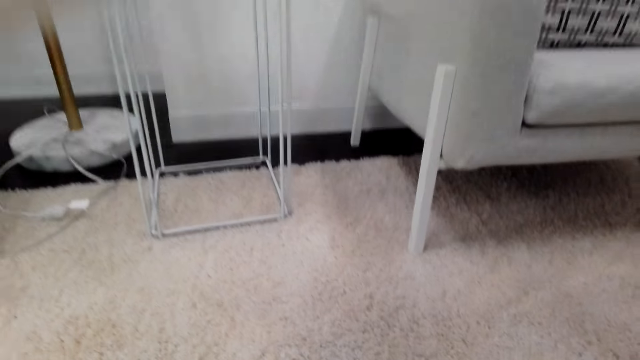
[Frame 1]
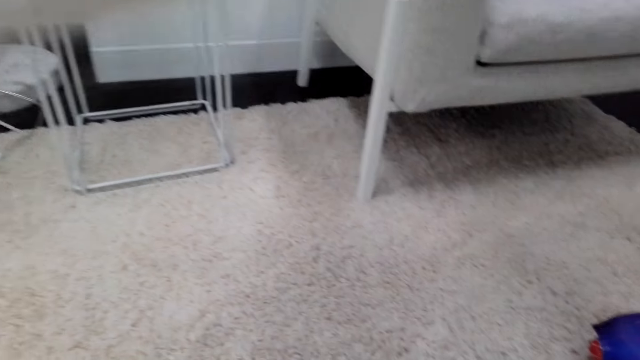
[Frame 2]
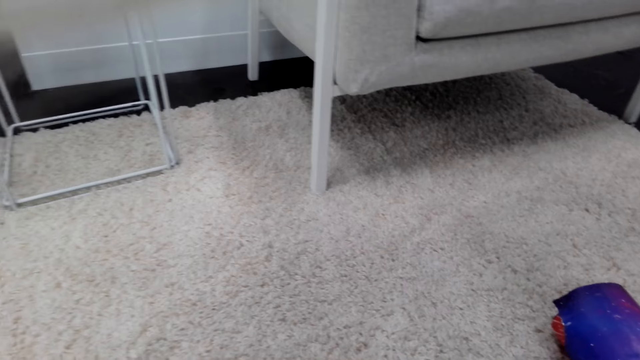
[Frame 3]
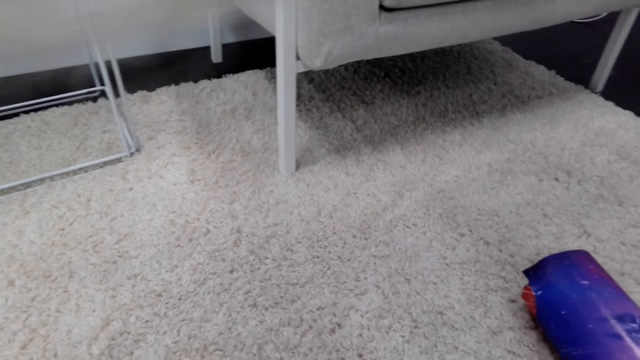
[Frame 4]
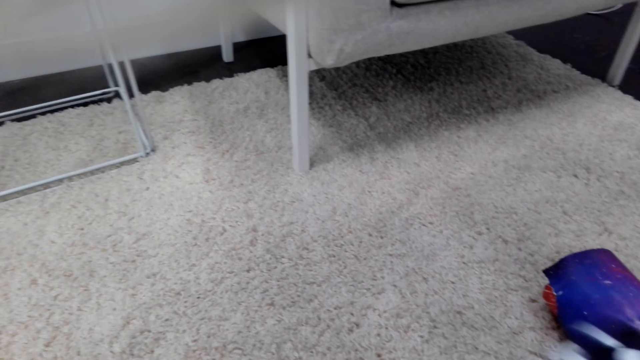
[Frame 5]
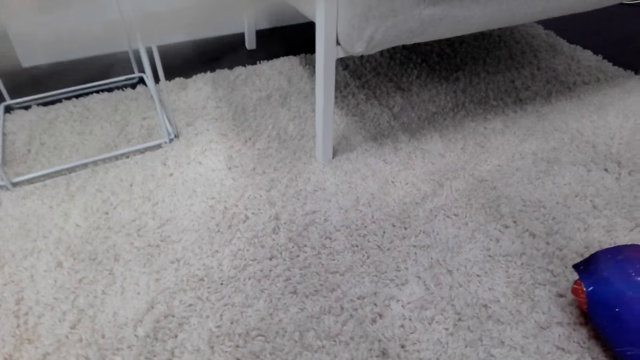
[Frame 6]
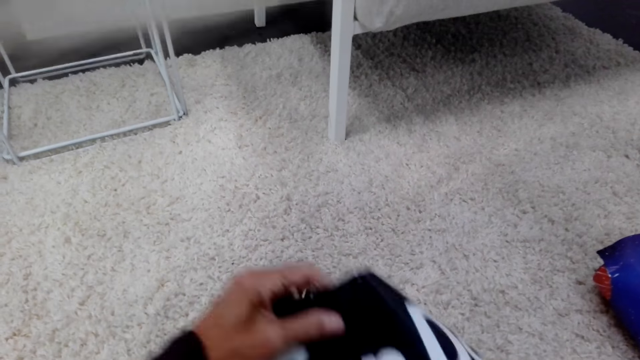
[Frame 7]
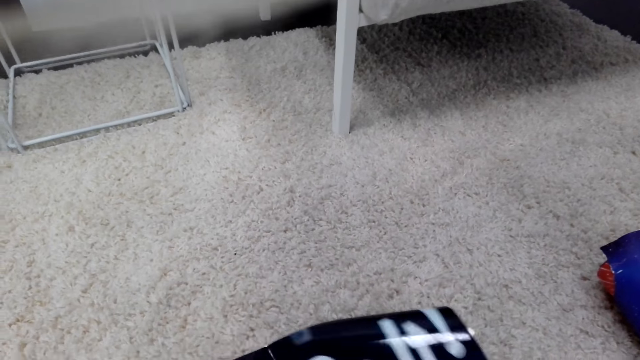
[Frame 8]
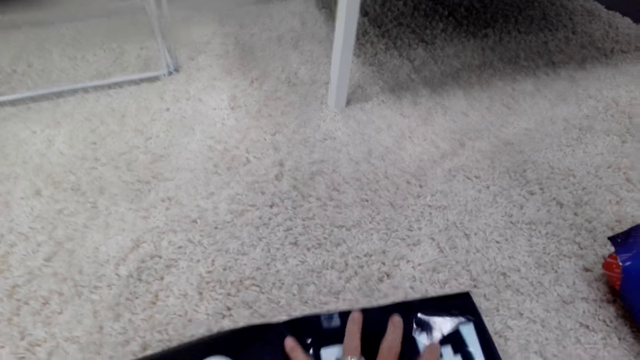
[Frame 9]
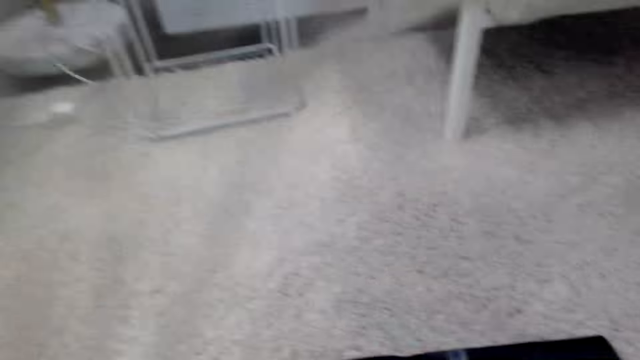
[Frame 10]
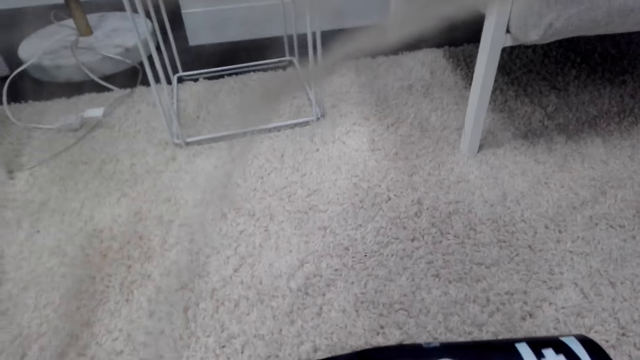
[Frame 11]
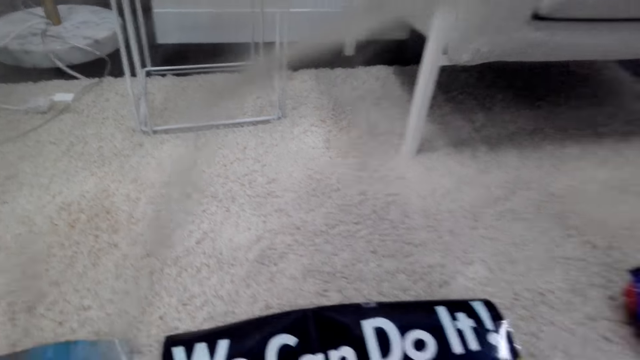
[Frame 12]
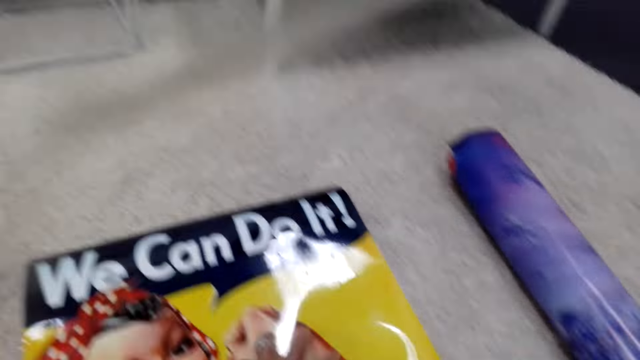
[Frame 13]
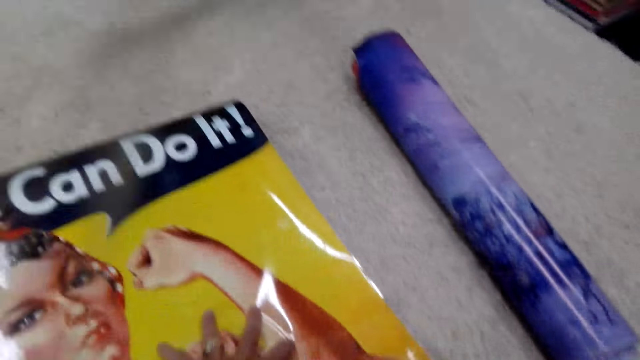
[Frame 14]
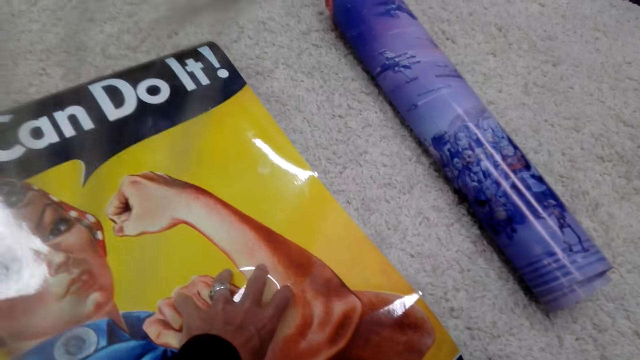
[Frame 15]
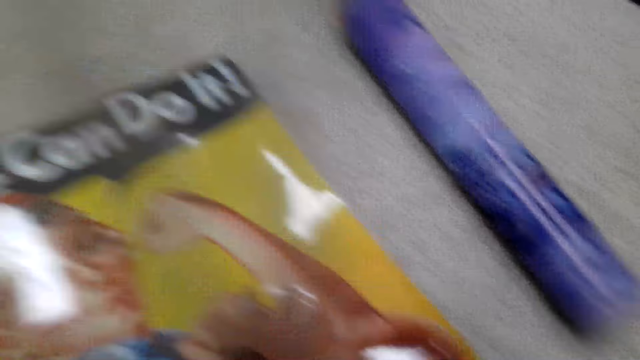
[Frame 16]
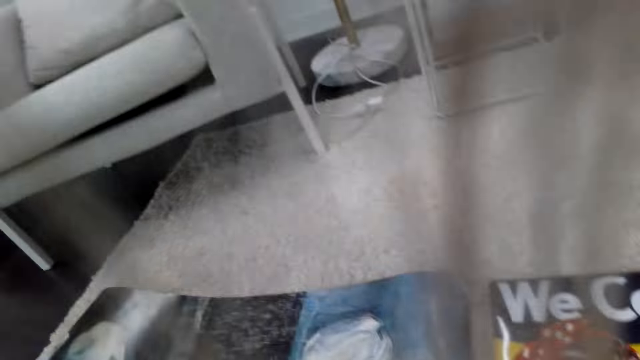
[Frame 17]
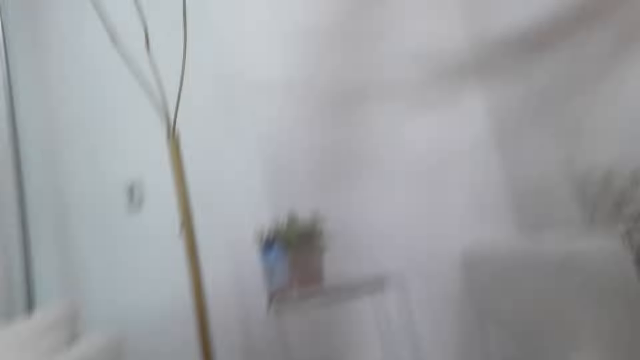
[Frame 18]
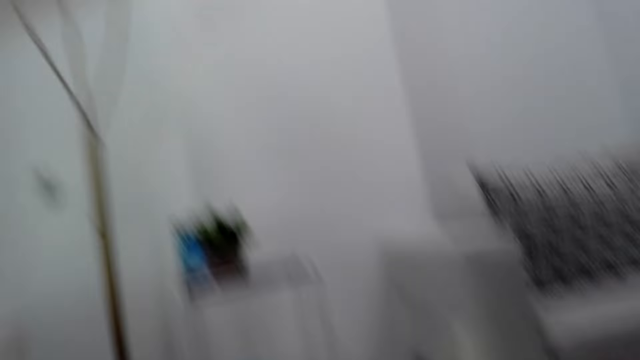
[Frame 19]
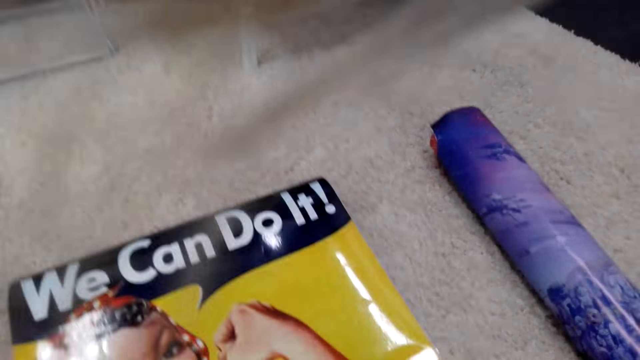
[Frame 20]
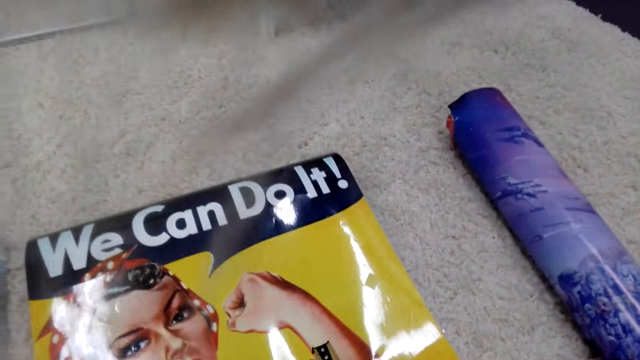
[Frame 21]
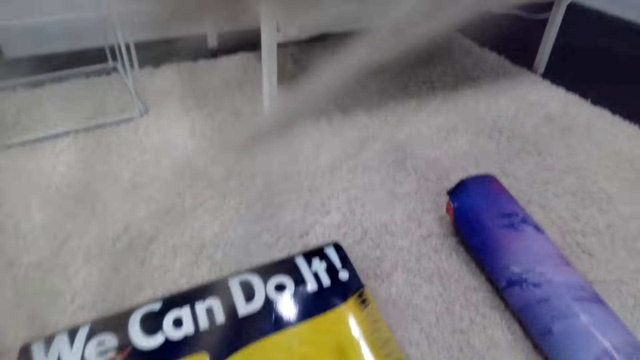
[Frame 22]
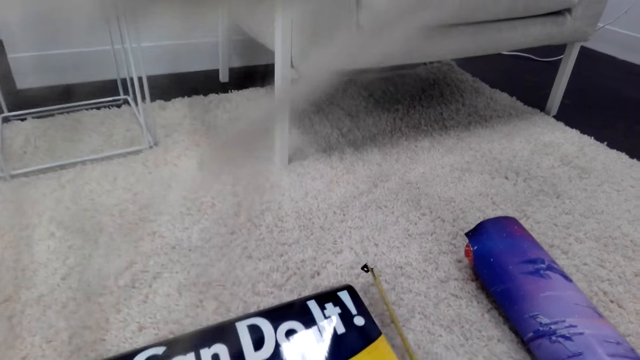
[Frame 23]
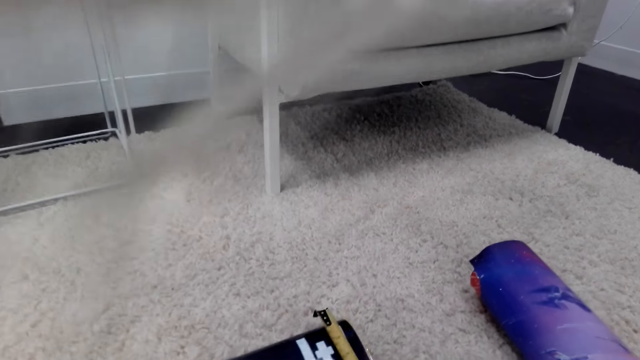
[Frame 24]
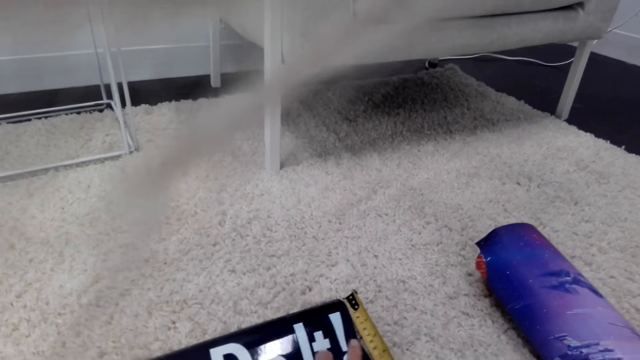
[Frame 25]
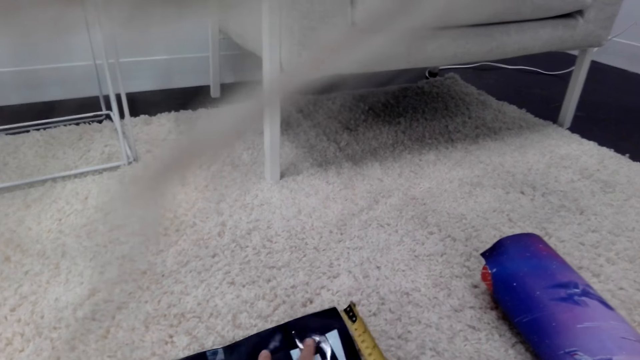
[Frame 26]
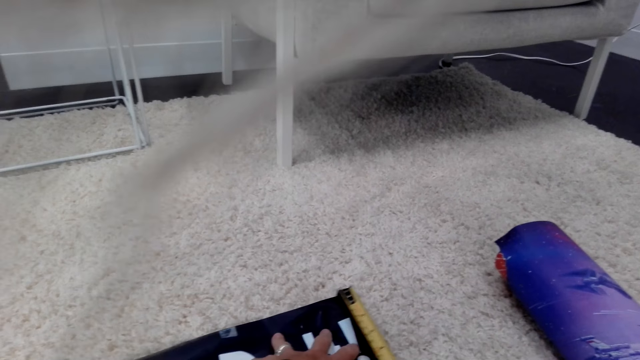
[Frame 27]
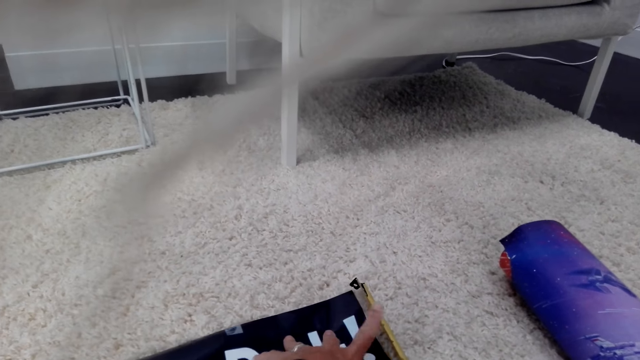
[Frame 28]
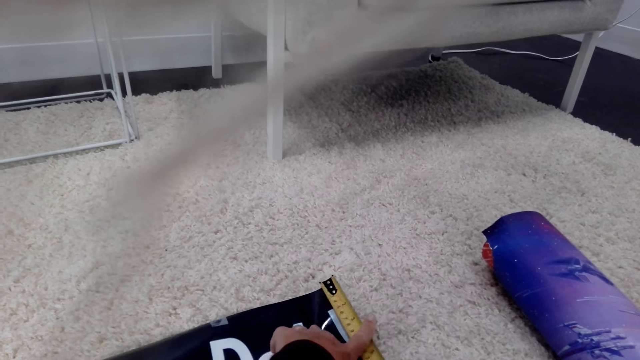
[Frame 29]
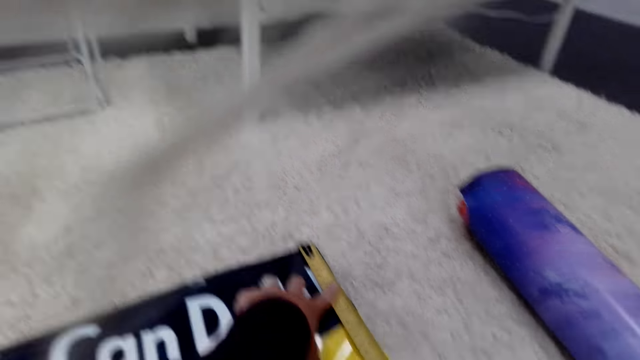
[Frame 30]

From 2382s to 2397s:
The camera wearer places the poster or chart on the floor. They touch the chart on the carpet. They align the poster on the floor. They measure the poster. They measure the chart with a tape measure.

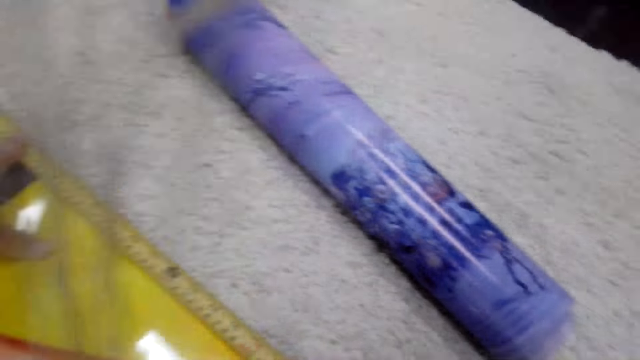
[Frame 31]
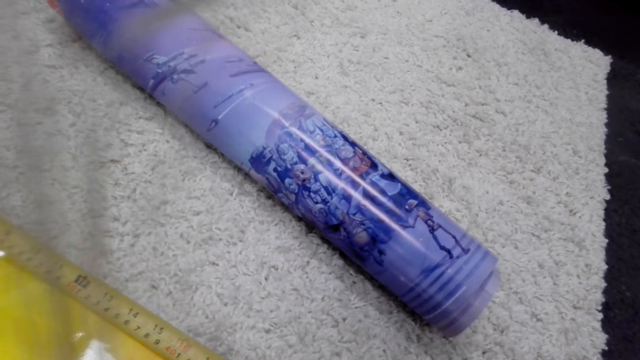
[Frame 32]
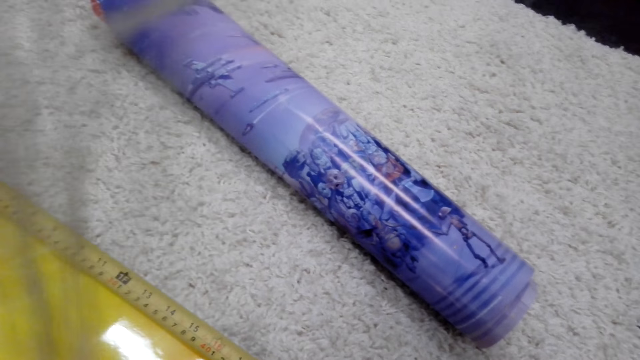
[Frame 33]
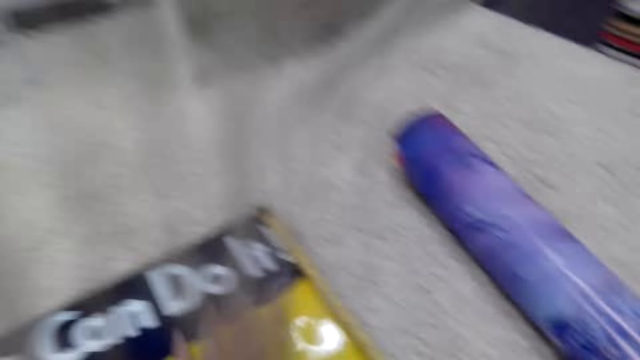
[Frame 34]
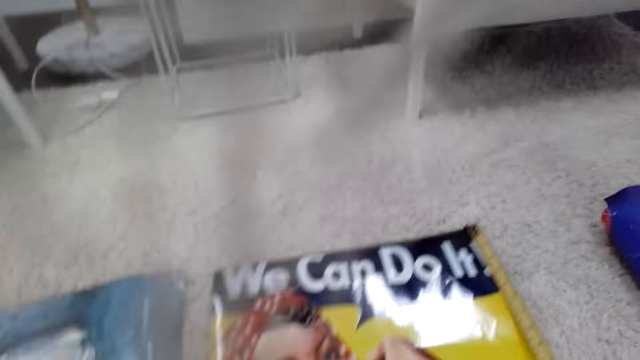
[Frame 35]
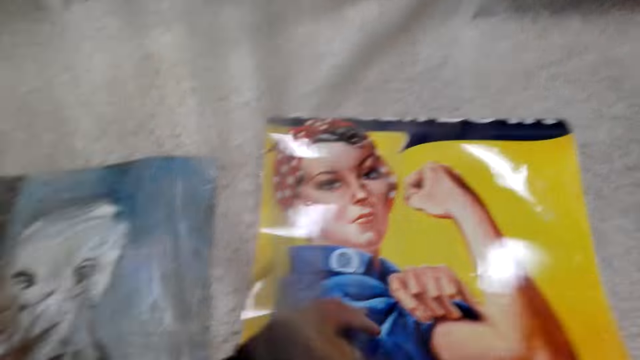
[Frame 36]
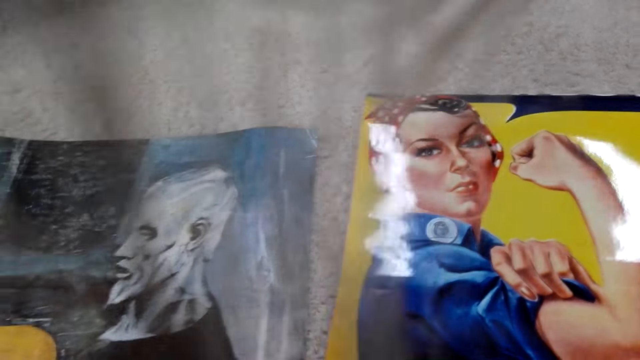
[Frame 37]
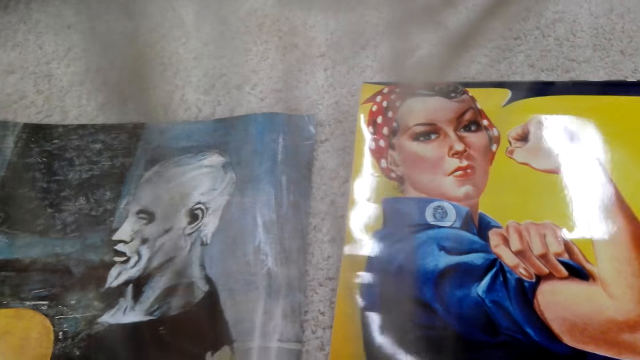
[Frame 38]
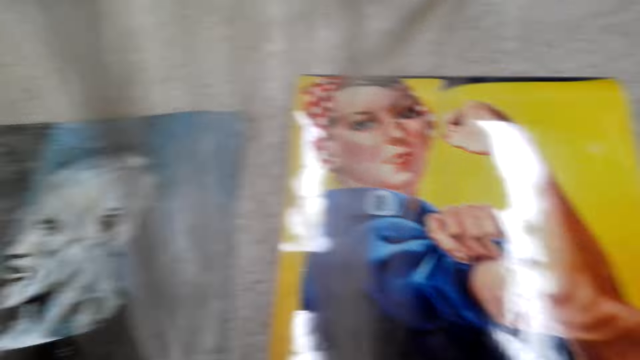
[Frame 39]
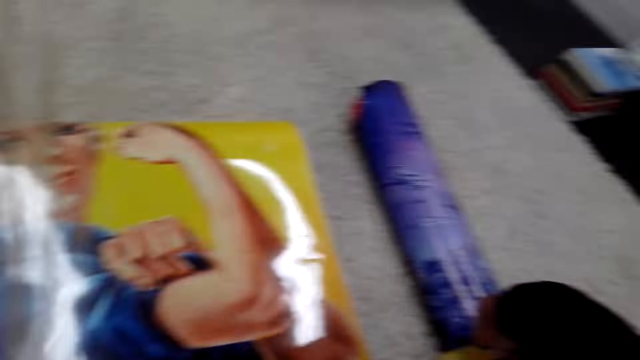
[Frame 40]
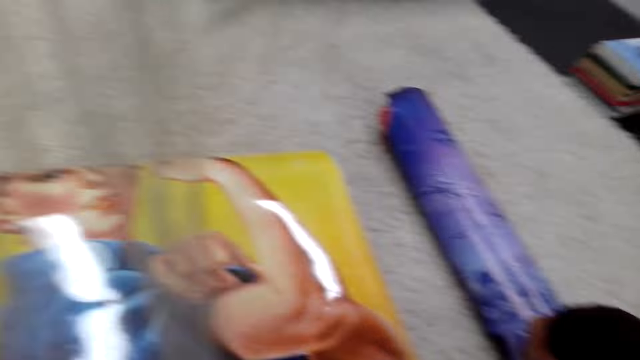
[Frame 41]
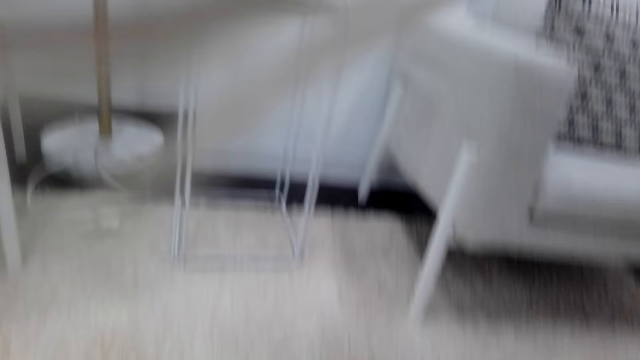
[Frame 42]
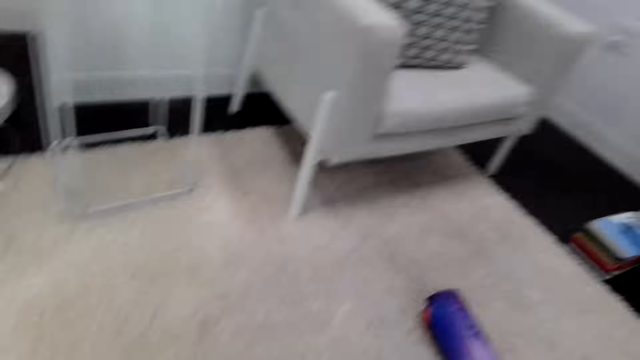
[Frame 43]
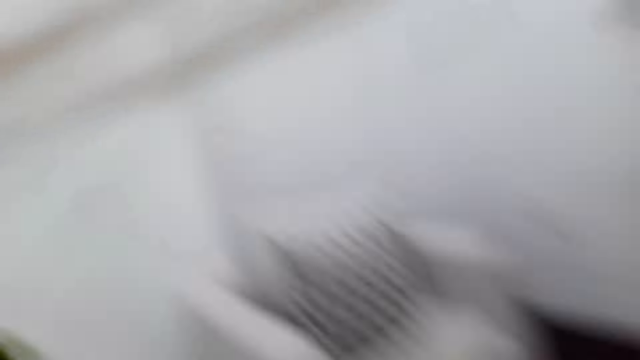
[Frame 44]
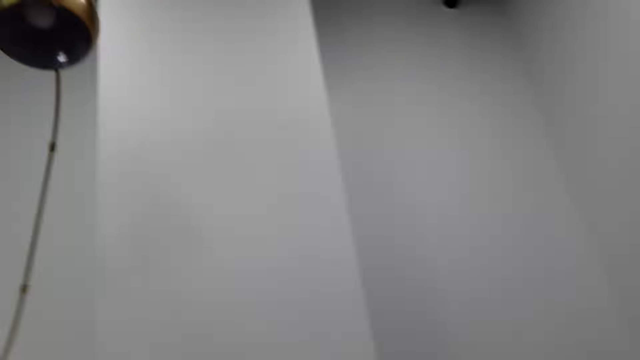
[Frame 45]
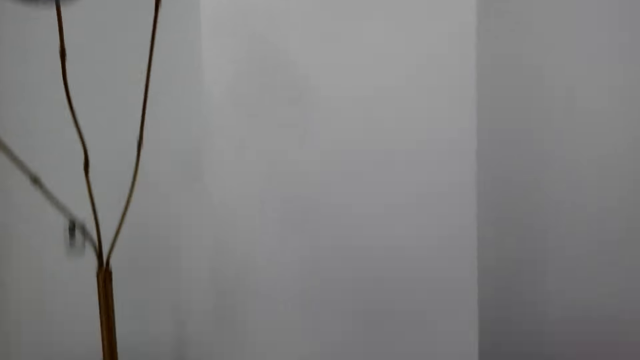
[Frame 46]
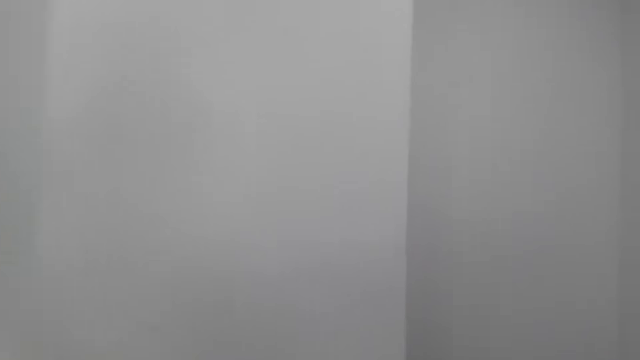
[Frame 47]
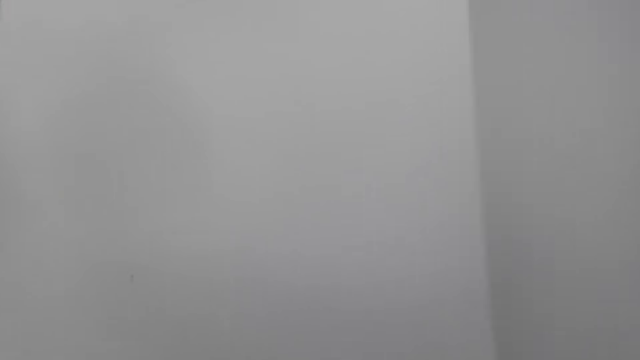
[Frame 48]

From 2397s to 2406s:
The camera wearer closes the tape measure. They move the camera around the living room. They stand up and look around the house.
